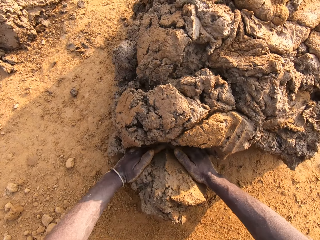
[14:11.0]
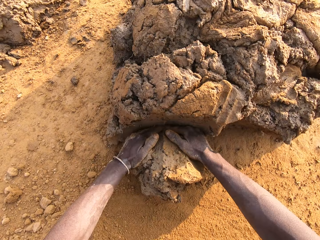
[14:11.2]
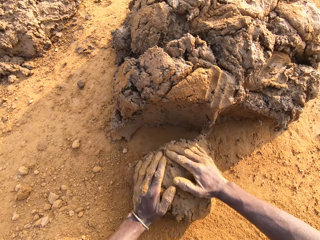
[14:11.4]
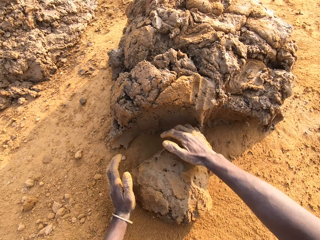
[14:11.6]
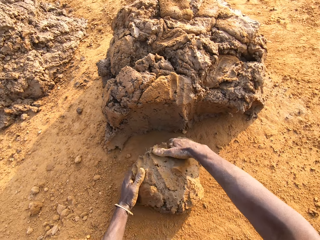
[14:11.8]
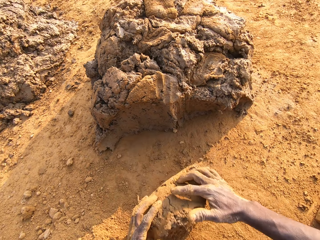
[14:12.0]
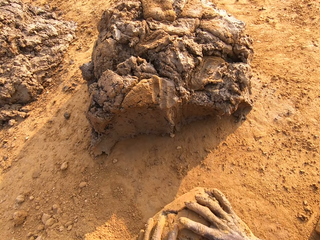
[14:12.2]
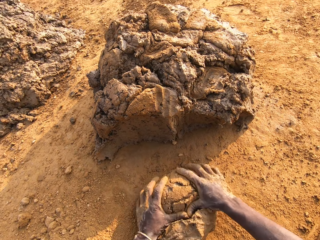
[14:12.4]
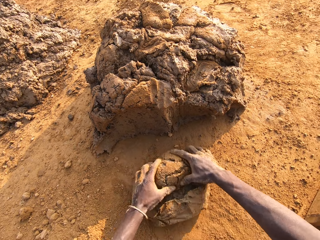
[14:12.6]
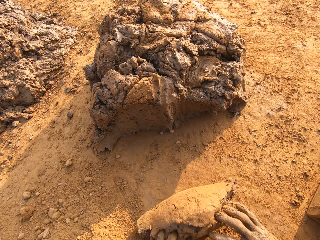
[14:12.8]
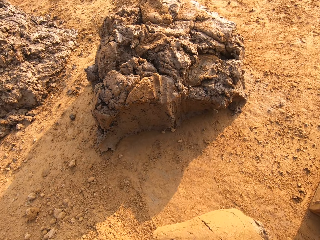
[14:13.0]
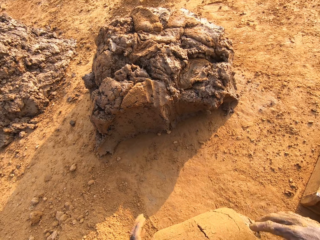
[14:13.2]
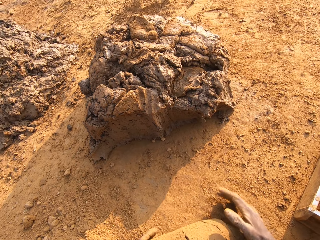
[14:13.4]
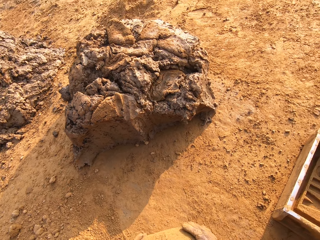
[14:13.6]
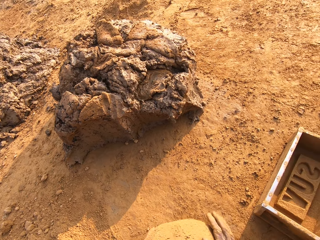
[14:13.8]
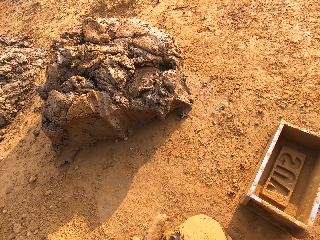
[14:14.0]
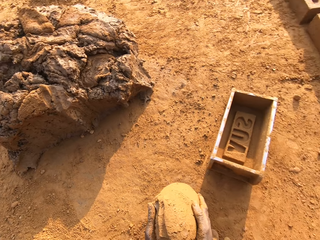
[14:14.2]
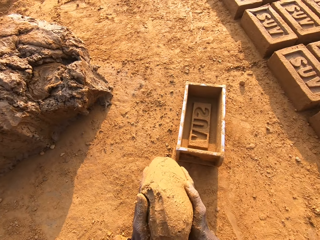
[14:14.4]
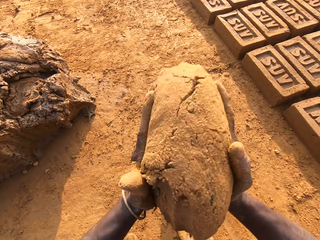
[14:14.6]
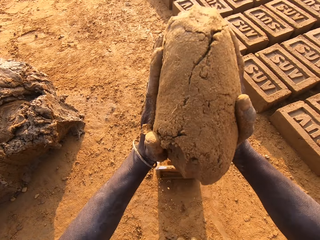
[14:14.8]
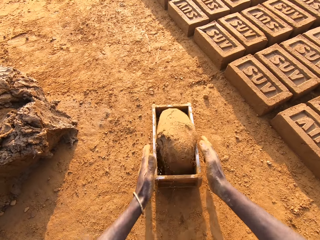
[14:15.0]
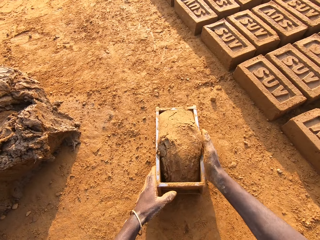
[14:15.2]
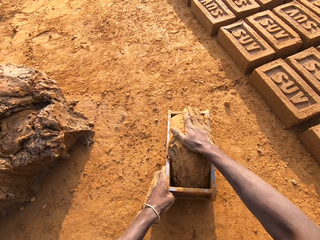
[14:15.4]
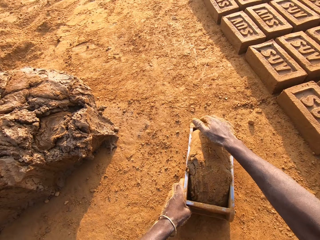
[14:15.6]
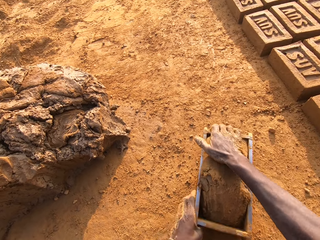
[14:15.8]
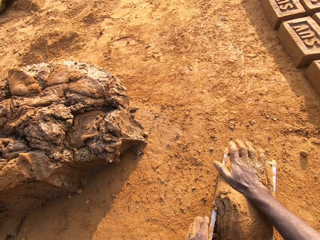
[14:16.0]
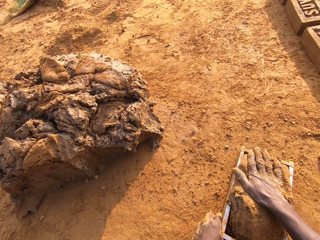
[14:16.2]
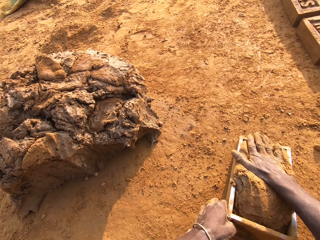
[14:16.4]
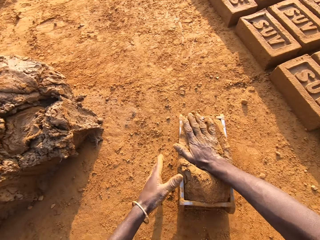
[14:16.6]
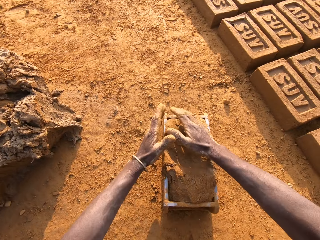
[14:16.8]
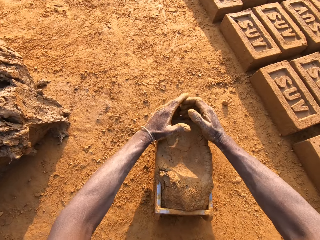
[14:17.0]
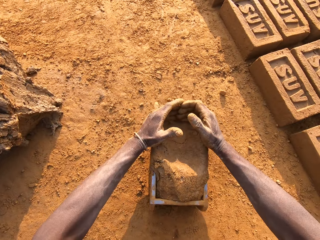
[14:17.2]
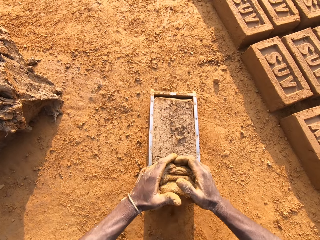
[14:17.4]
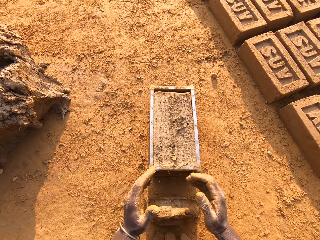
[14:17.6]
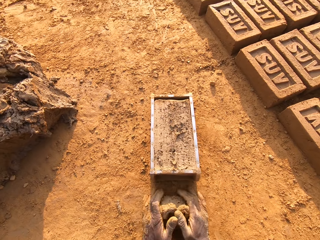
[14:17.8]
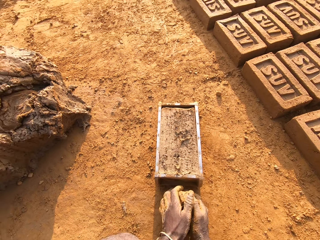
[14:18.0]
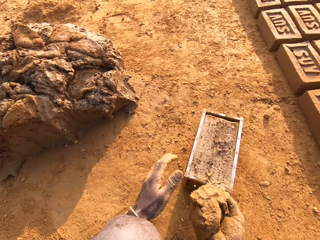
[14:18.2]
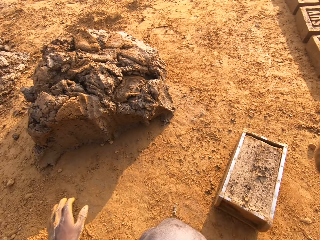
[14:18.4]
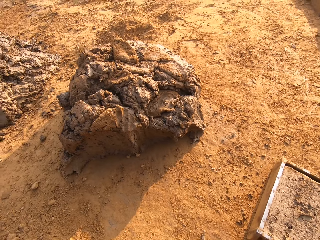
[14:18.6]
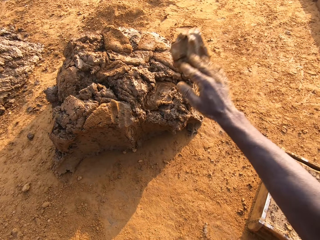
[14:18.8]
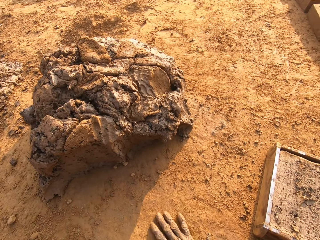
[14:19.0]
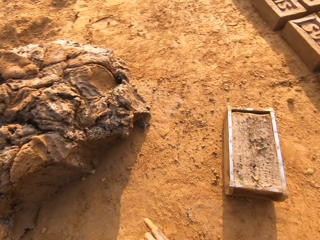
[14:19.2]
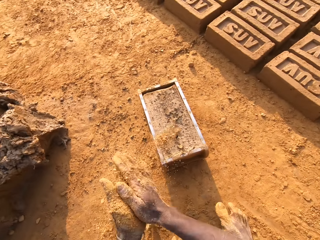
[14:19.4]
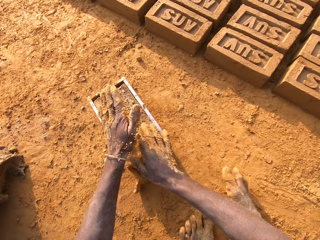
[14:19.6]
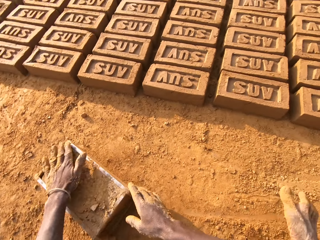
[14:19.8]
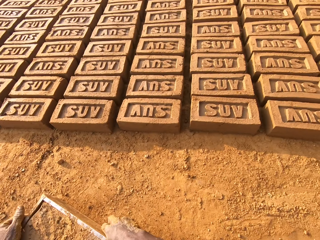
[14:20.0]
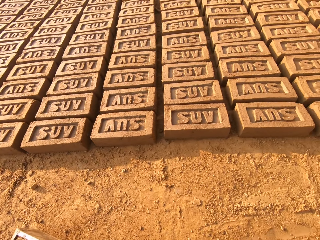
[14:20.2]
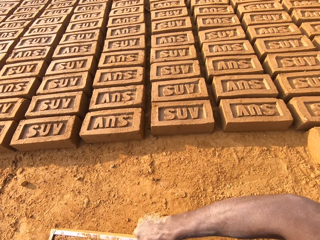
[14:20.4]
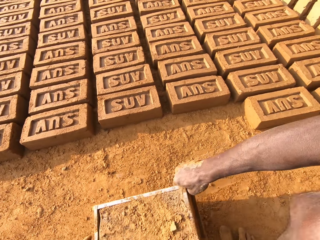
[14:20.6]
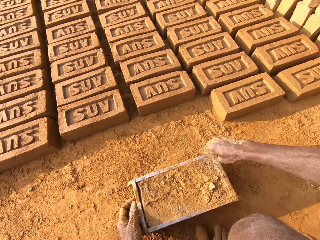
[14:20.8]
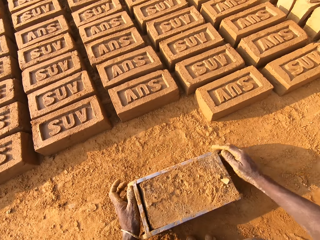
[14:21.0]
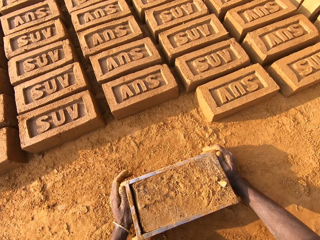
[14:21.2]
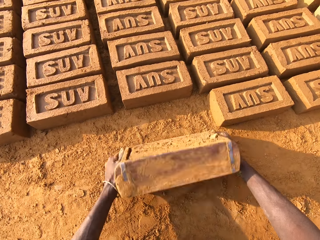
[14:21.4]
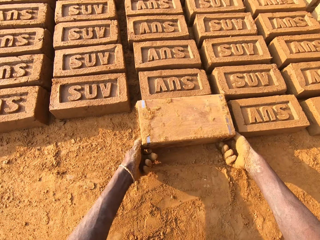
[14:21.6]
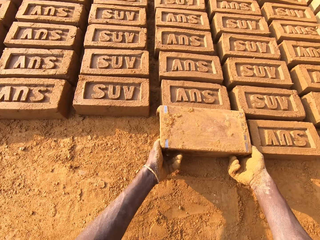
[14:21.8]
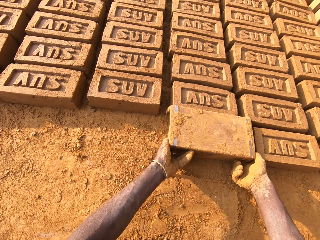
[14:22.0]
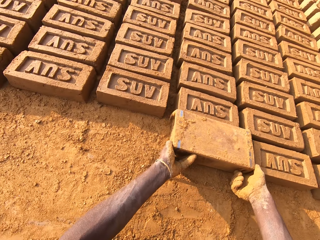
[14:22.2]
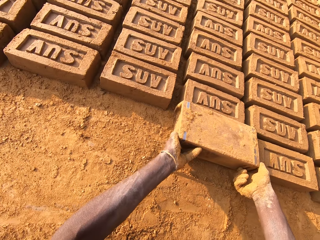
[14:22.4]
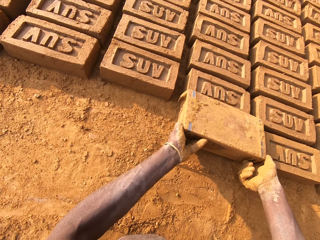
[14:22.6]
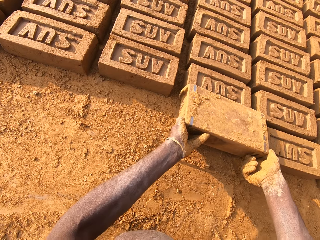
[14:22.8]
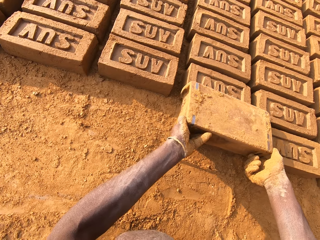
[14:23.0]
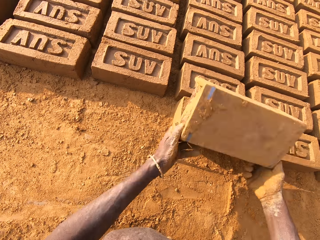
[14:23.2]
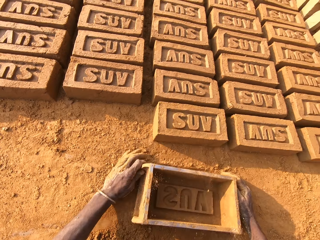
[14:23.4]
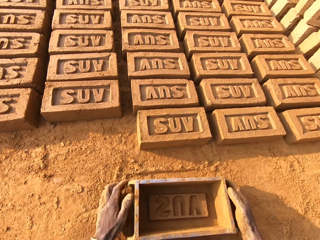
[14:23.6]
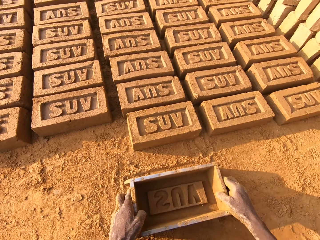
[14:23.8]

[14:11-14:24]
The camera wearer puts mud in the brick mould. He cuts a portion of the concrete from the heap of concrete on the ground with his two hands. He mixes the concrete on the ground with his hands. He drops the concrete in his hand in the iron brick mold. He removes the excess concrete from the iron brick mold. He drops the excess concrete on the heap of concrete on the ground. He puts dry soil on the mud in the brick mould. He shifts the iron brick mold on the ground with his two hands. He moulds the brick. He turns the iron brick mold on the ground.

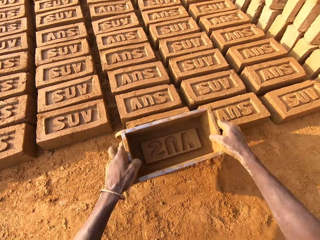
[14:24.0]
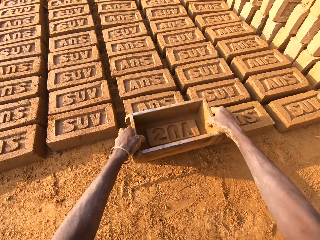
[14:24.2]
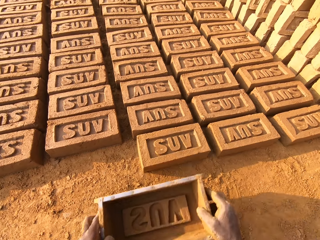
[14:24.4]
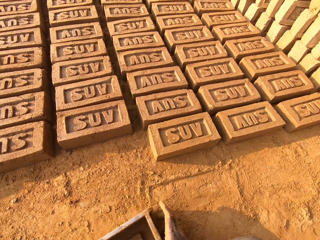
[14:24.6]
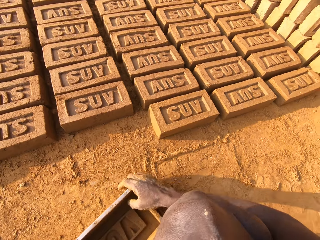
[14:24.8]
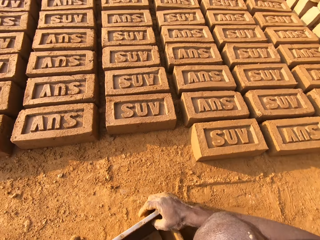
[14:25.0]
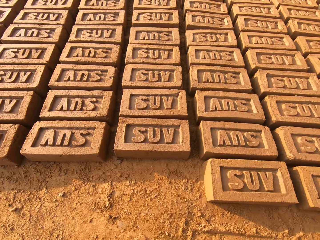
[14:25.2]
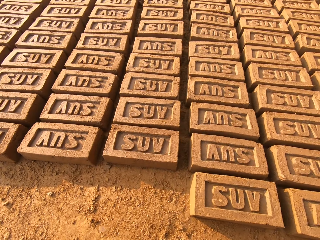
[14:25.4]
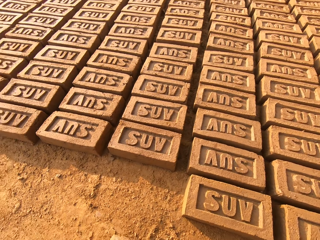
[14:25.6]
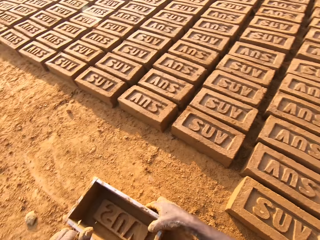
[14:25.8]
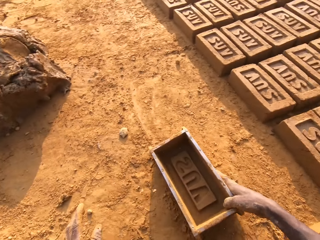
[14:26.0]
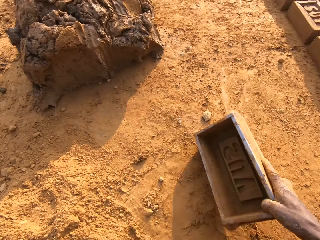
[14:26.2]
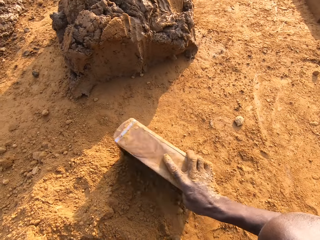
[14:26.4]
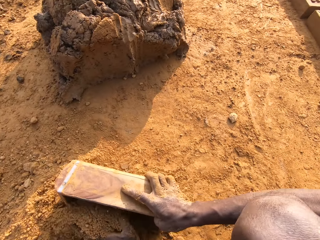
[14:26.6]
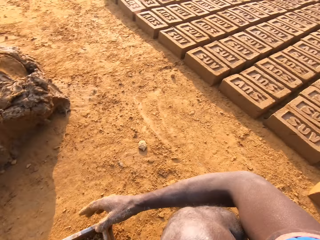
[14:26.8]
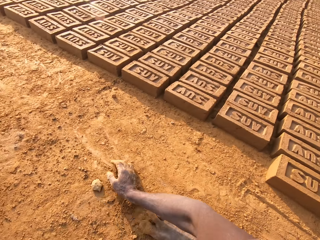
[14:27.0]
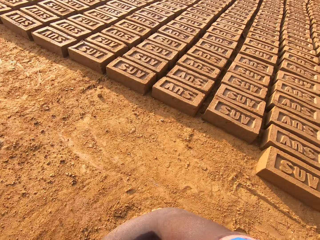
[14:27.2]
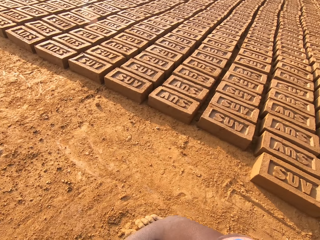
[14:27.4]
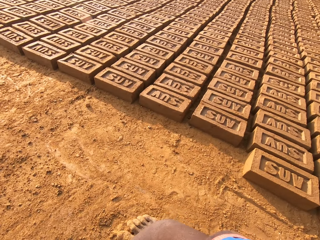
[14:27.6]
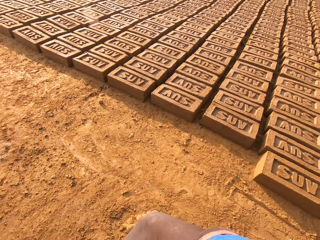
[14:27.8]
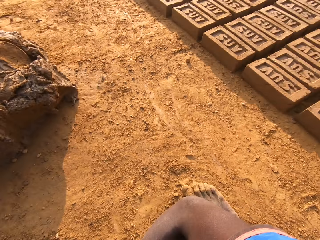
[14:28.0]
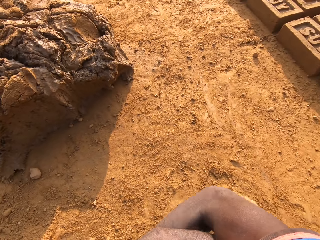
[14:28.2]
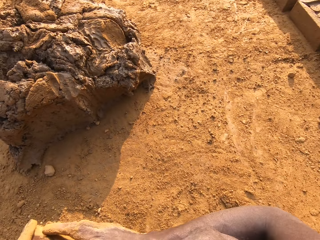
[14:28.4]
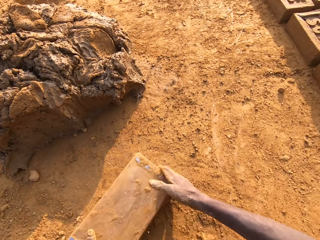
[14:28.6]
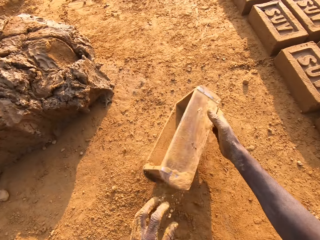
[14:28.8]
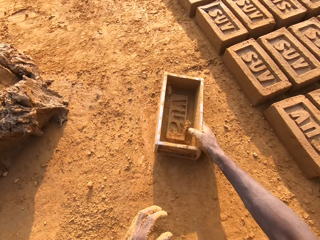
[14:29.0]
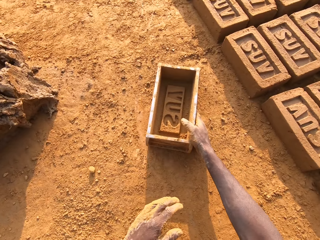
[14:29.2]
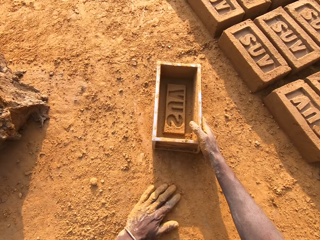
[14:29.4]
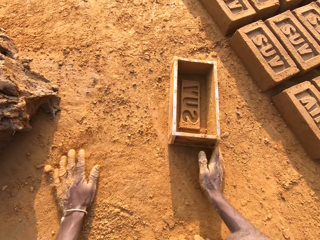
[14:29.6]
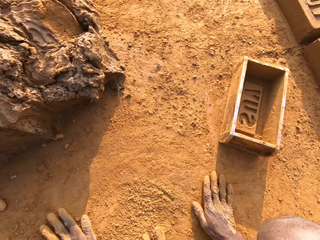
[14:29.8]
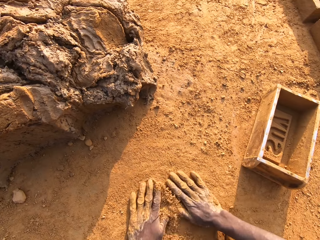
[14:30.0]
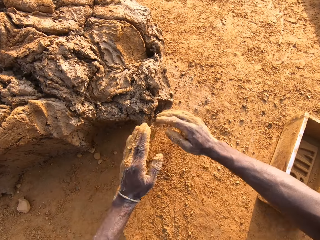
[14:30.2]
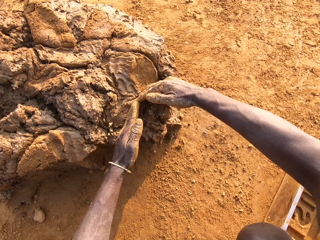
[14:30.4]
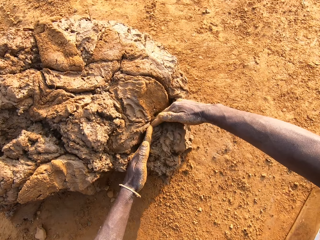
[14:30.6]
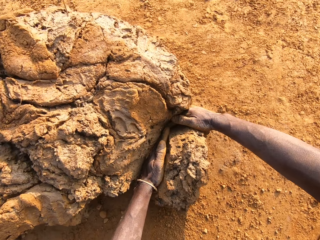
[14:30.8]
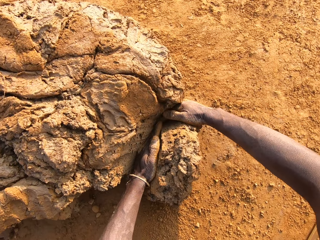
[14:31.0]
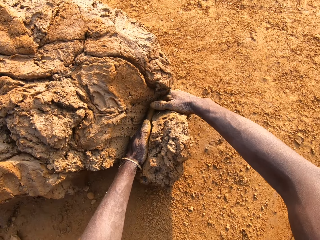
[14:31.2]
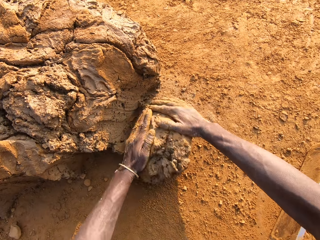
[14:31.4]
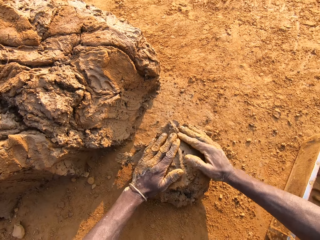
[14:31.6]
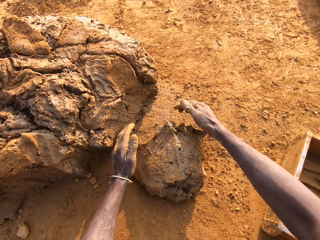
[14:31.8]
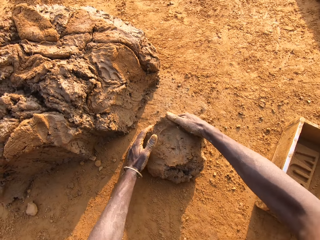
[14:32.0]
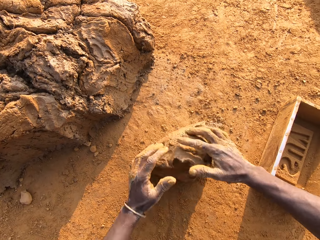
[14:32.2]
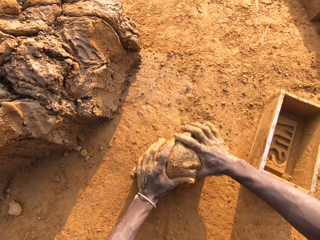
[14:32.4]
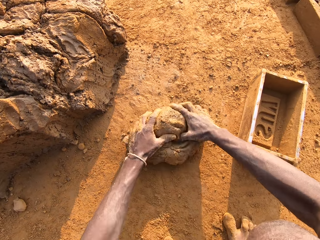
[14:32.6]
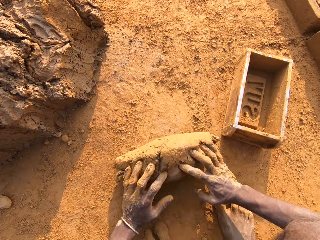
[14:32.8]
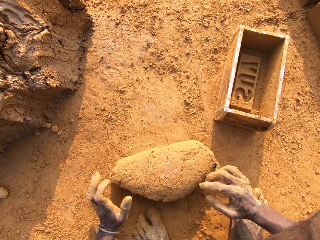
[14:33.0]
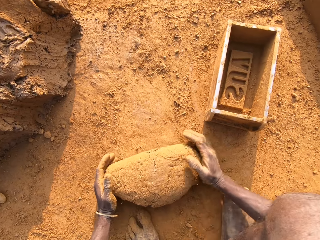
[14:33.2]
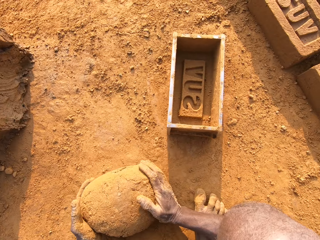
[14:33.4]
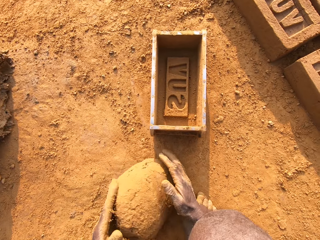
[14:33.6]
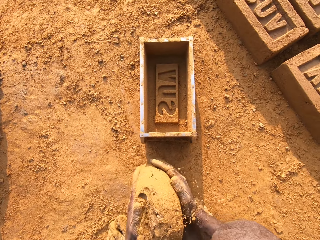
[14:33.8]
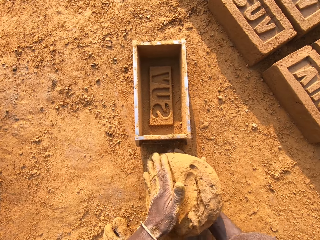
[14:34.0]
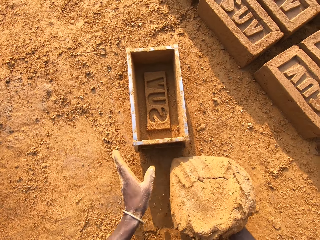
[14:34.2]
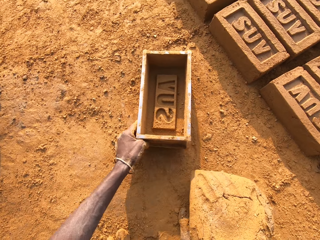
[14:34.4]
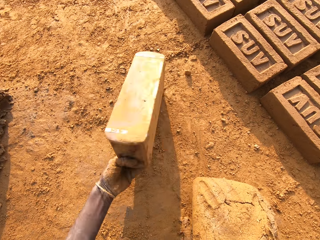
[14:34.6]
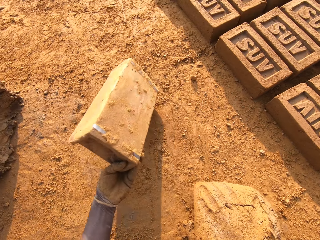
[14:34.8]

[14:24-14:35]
The camera wearer drops the iron brick mold on the ground. He hits the brick with the iron brick mold in his hands. He drops the iron brick mold on the ground. He pours sand or dry soil into the iron brick mold with his left hand. He drops the iron brick mold on the ground. He spreads the dry soil on the ground. He rubs his hands on the ground. He puts mud in the brick mould. He cuts a portion of the concrete from the heap of concrete on the ground with his two hands. He mixes the concrete on the ground with his hands.
